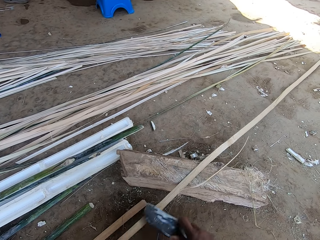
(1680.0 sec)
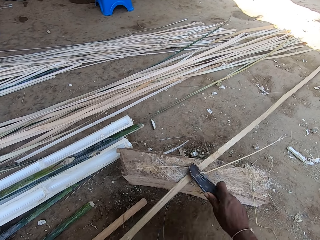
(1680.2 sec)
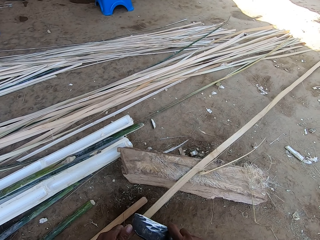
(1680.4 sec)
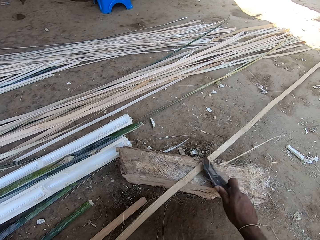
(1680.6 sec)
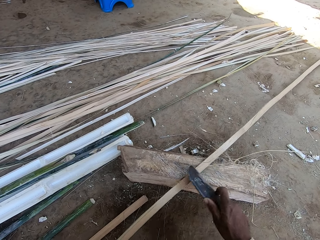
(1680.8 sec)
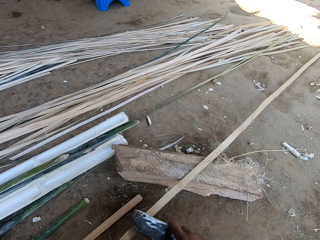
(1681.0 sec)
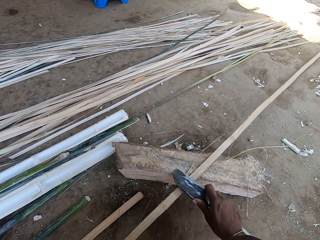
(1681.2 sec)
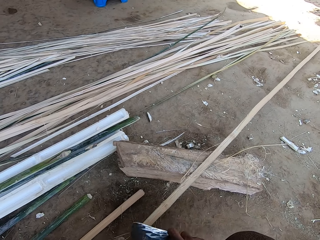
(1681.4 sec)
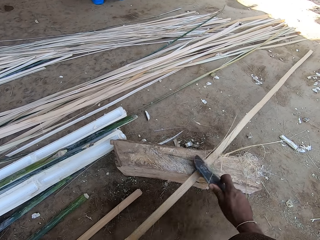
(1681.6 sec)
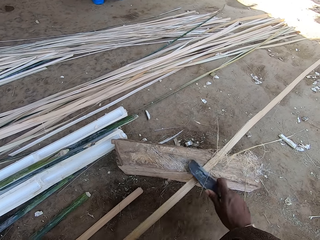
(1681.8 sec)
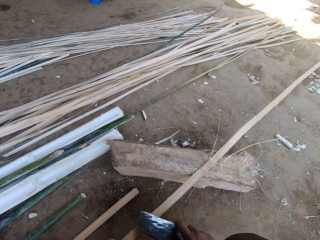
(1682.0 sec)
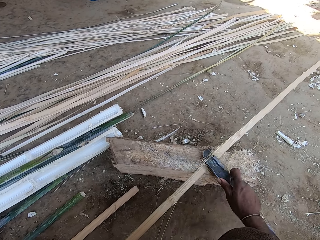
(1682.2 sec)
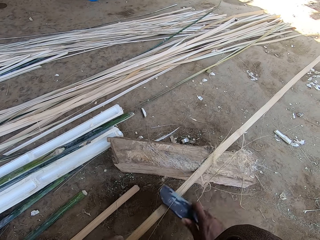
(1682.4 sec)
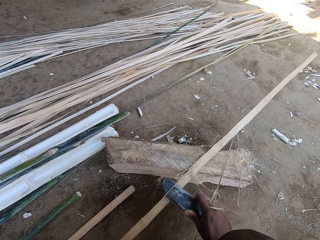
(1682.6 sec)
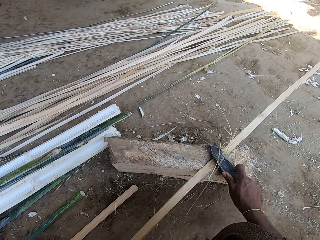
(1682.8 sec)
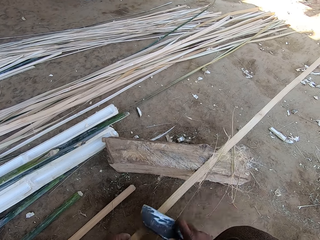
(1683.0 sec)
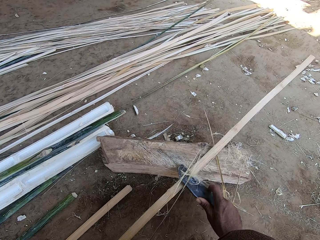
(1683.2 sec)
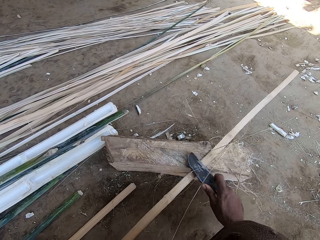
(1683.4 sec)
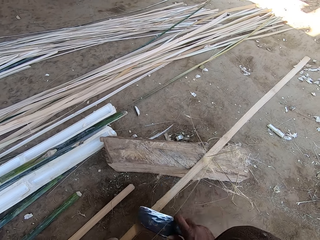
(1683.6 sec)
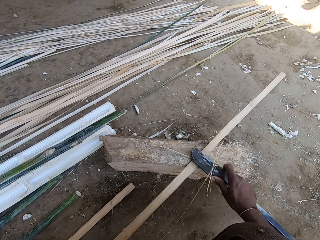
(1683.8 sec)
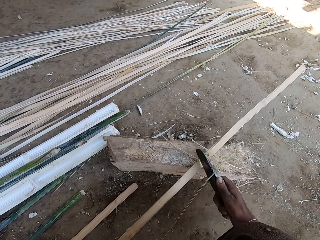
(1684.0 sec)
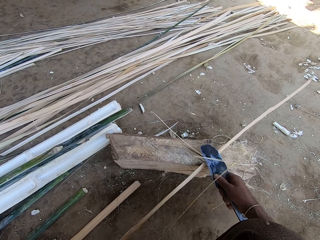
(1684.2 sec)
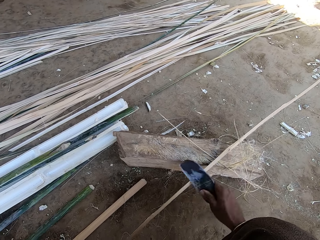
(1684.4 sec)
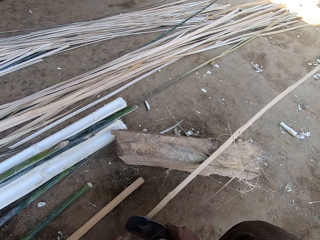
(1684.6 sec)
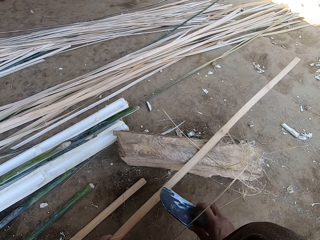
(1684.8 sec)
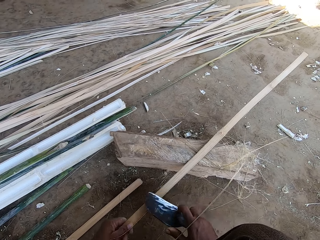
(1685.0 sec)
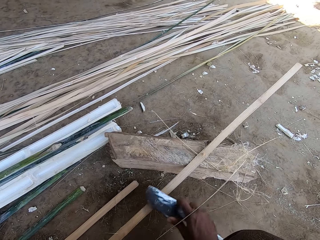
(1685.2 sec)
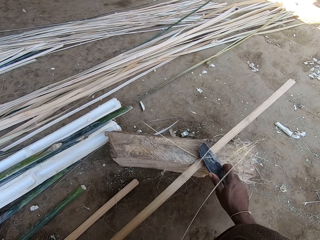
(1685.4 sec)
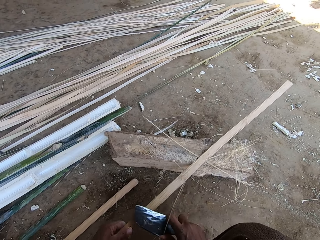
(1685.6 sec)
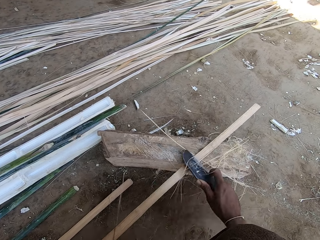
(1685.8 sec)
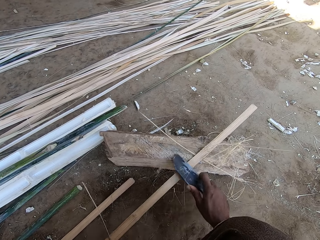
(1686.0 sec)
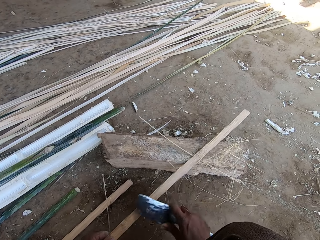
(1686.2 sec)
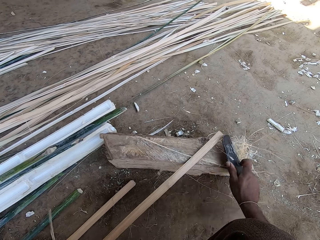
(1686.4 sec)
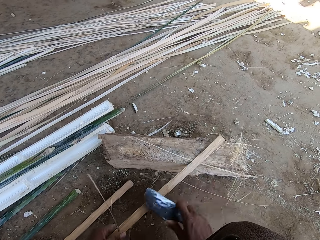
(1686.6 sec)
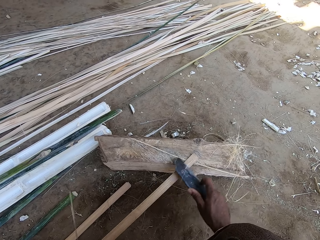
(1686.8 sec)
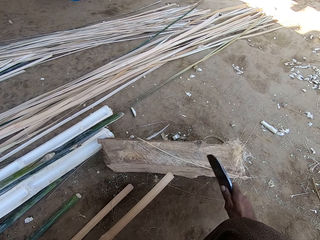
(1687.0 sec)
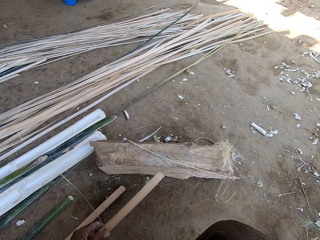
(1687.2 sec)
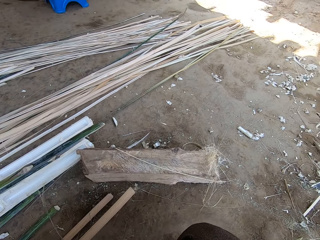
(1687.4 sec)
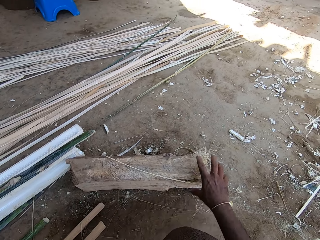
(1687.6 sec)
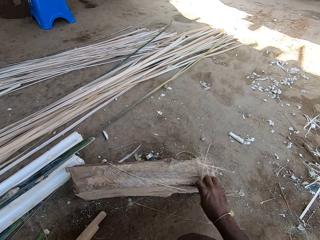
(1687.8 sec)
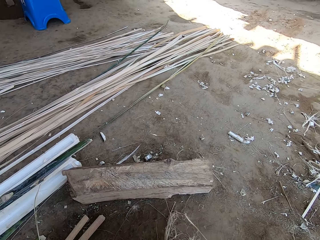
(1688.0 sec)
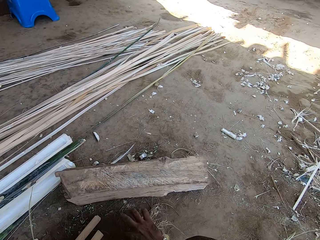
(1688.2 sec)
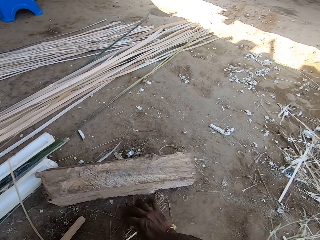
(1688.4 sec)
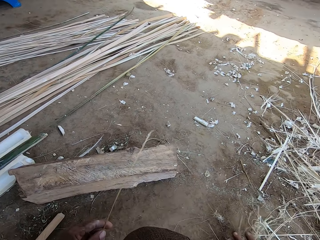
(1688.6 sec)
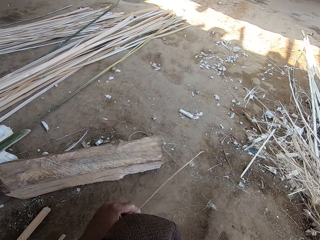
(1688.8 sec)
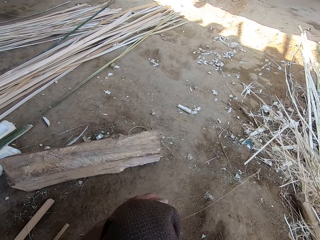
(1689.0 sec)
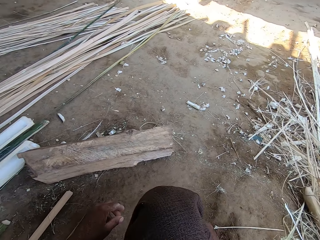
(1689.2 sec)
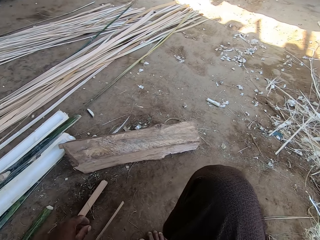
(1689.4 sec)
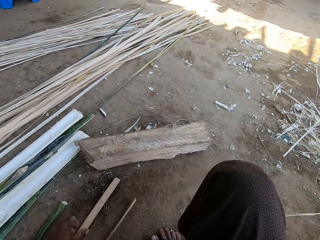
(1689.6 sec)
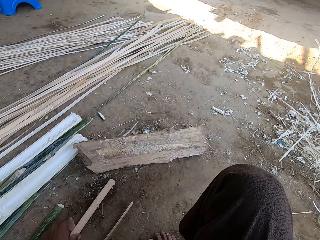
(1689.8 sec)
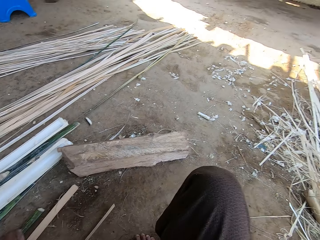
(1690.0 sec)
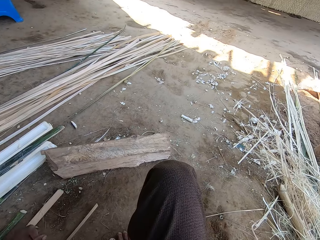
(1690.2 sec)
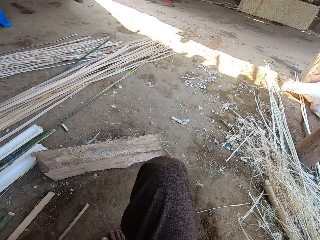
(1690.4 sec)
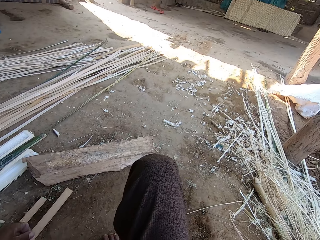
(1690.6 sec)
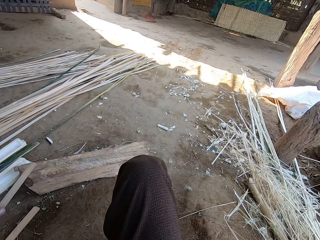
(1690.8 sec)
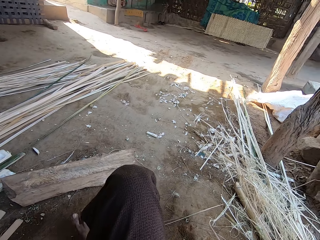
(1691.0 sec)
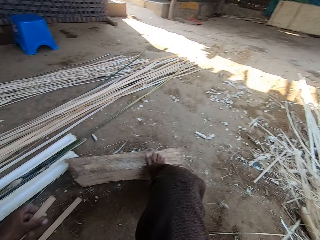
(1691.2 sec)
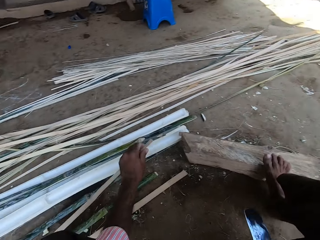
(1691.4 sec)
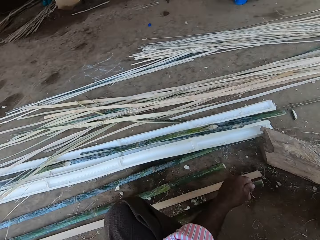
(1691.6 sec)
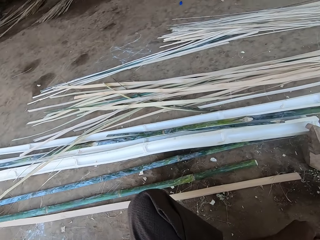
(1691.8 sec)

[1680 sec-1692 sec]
The camera wearer puts the bamboo pieces aside. They pick the dirt. They pick up the bamboo.

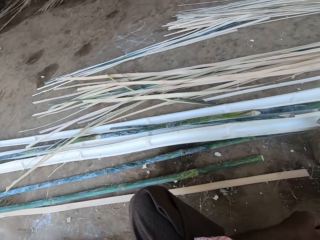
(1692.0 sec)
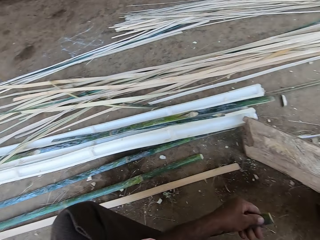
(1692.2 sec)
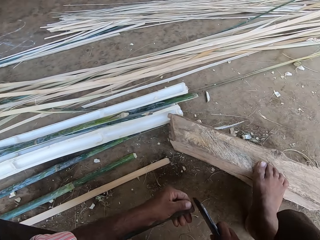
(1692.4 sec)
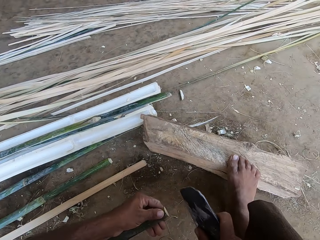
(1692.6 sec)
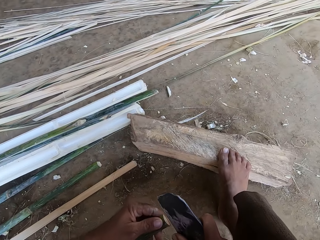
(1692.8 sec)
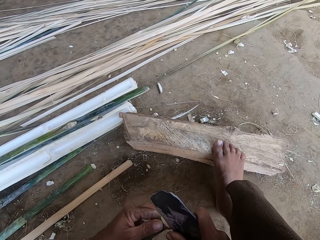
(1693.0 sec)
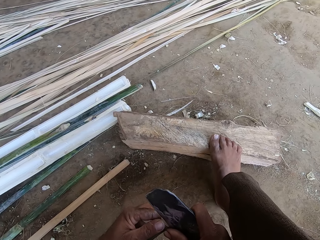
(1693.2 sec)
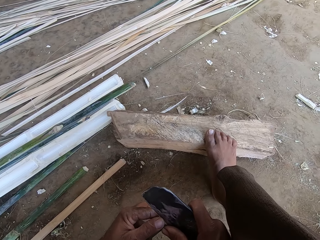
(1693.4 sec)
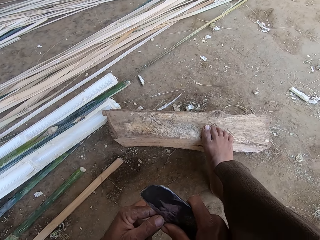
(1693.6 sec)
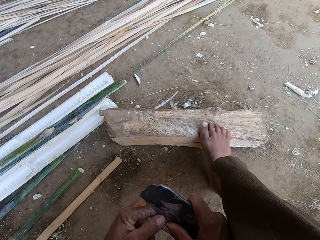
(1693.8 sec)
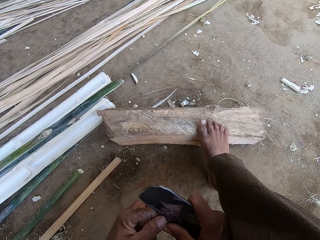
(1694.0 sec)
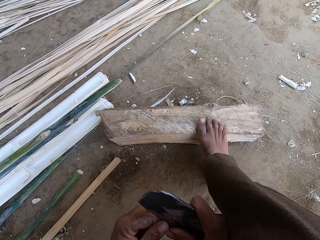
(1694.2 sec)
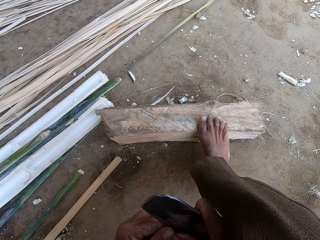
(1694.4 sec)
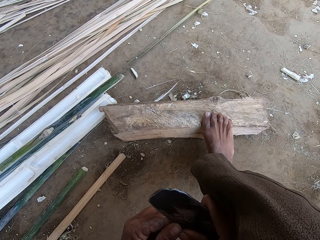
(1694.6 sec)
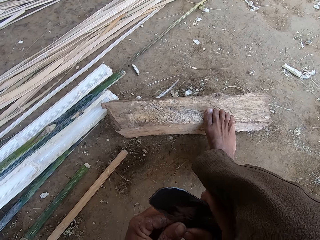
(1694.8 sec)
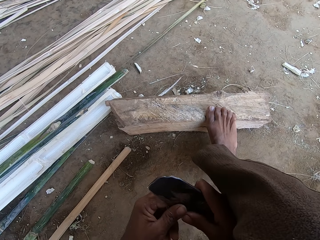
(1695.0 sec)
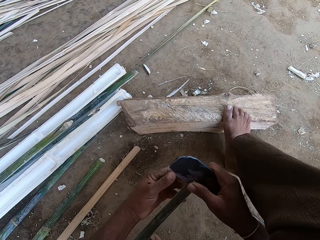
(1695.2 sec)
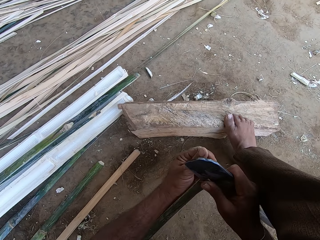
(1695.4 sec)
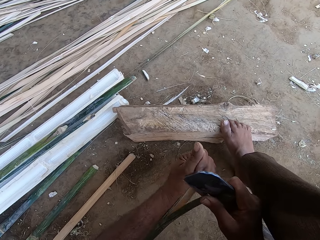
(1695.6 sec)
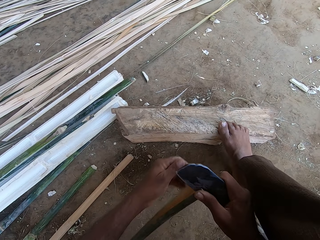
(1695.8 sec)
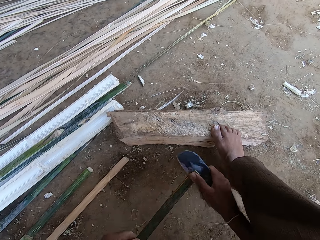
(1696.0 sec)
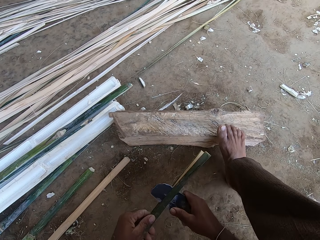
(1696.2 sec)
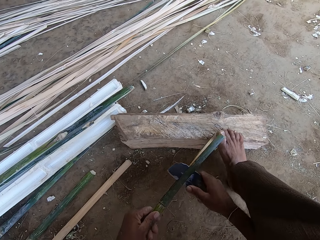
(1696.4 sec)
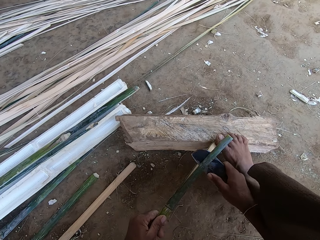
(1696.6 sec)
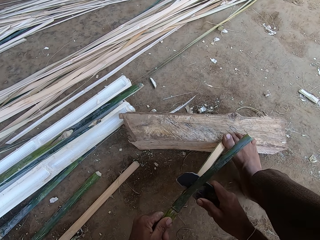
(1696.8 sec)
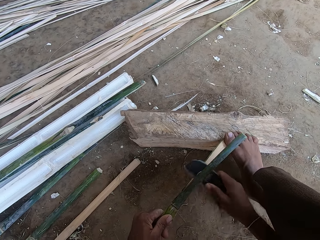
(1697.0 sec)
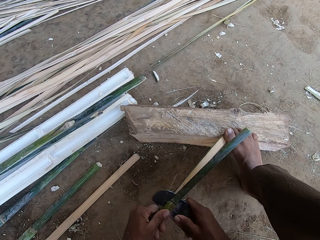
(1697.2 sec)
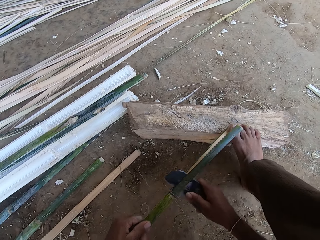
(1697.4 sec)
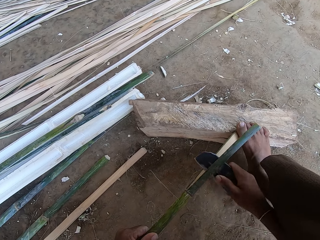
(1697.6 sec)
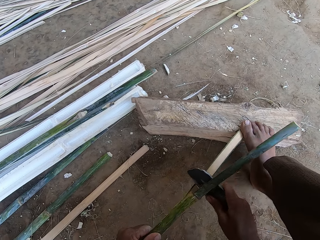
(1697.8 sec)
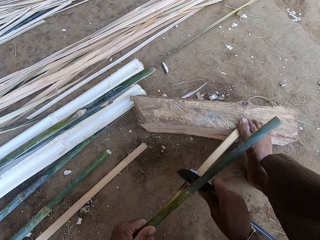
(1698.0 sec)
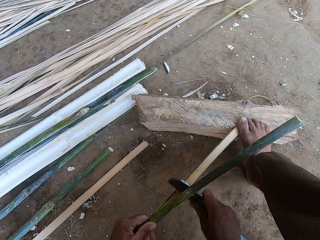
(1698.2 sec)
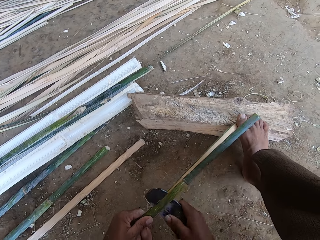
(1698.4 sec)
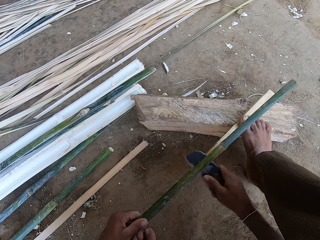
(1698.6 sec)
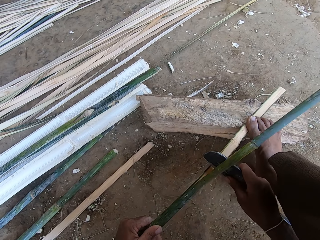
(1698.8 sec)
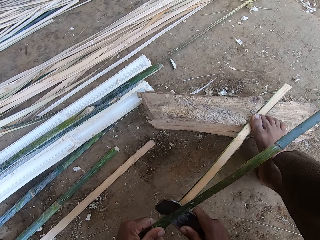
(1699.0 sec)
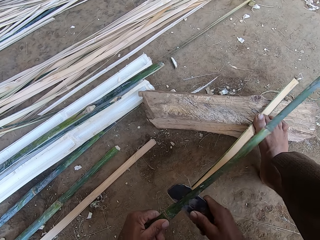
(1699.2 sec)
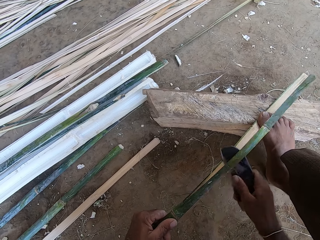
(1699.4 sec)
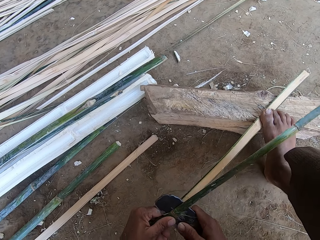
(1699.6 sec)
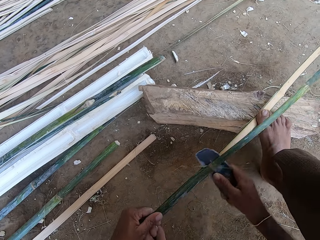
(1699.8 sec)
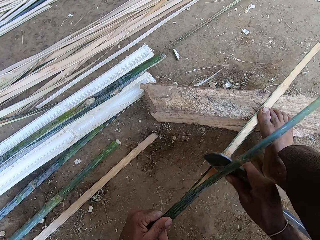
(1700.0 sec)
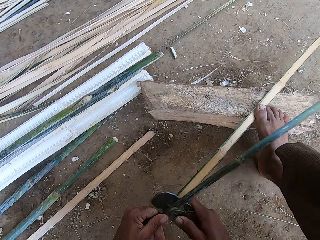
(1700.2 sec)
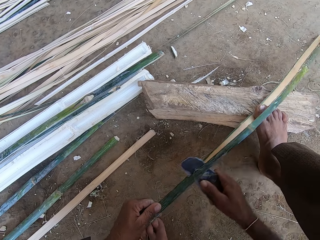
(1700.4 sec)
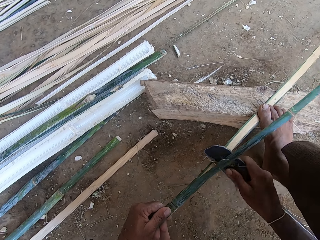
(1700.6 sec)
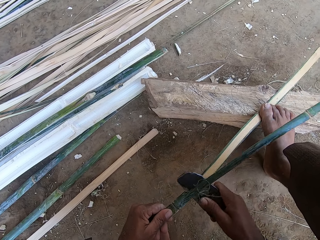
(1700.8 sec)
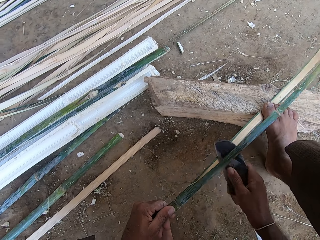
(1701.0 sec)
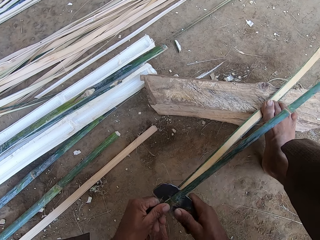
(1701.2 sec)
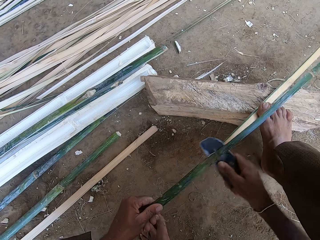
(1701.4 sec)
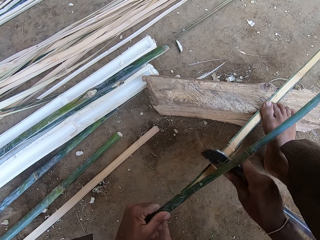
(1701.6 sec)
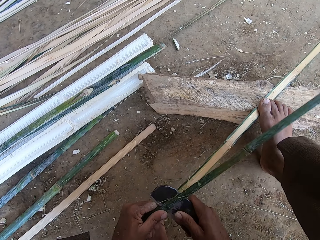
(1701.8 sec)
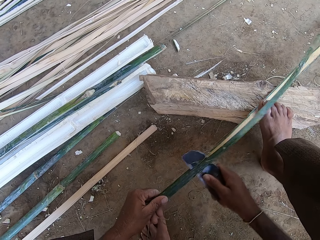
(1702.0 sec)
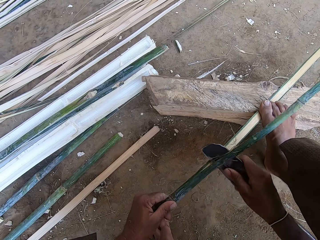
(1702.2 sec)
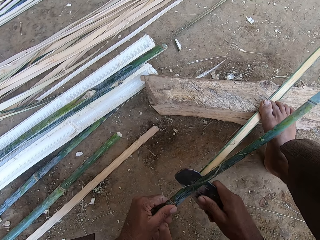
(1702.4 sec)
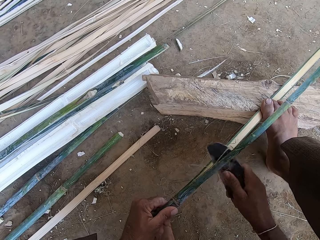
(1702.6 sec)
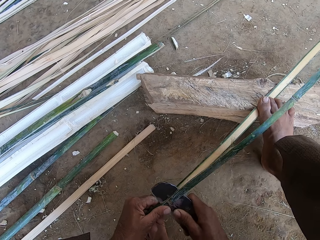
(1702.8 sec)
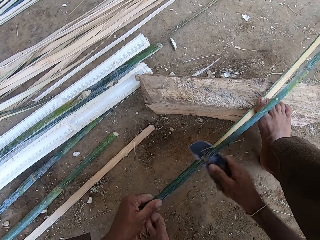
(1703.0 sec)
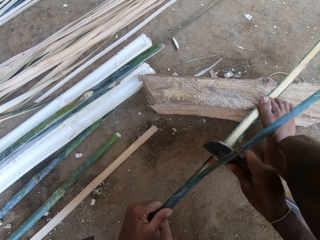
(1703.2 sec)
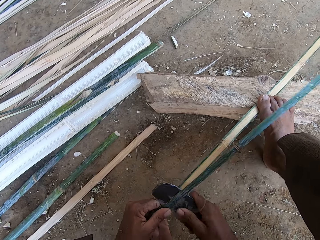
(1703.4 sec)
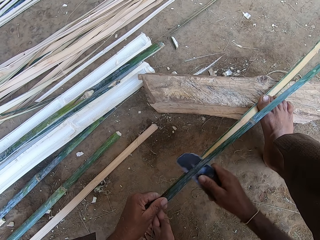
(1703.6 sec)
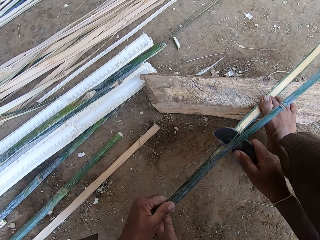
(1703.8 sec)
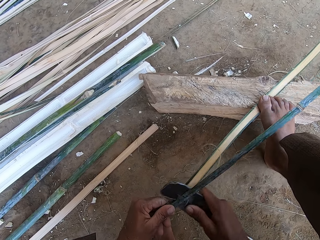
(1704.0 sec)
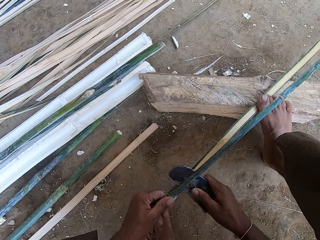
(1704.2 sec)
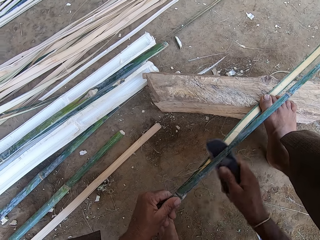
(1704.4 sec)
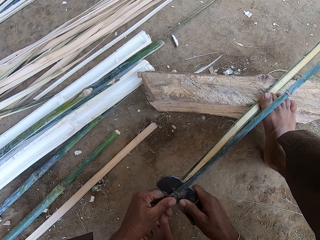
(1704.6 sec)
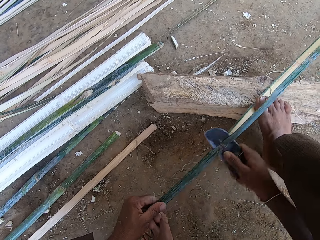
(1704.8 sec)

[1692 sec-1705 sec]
The camera wearer steps on wood. They hold the machete. They cut the bamboo with a knife. They cut the bamboo. They peel the bamboo.
